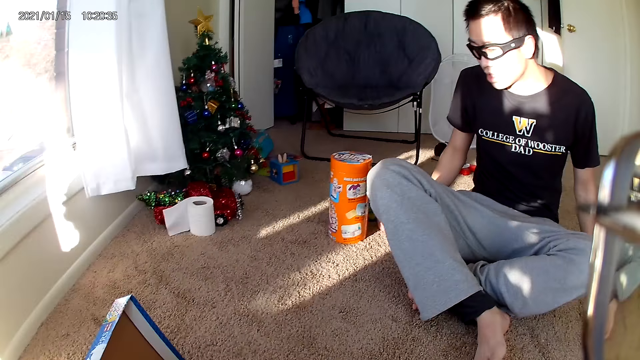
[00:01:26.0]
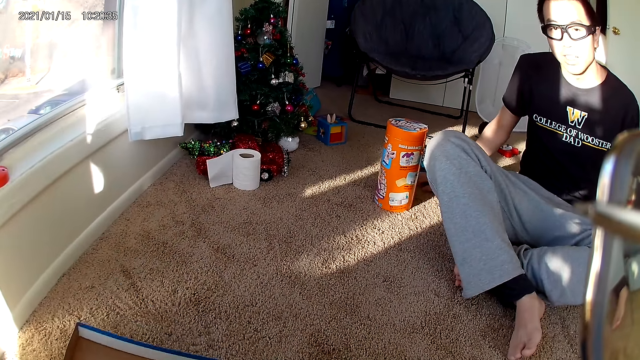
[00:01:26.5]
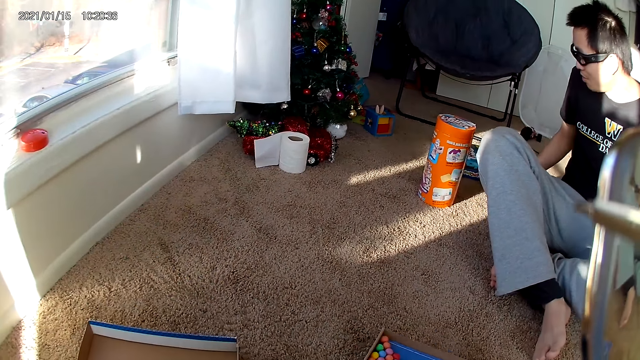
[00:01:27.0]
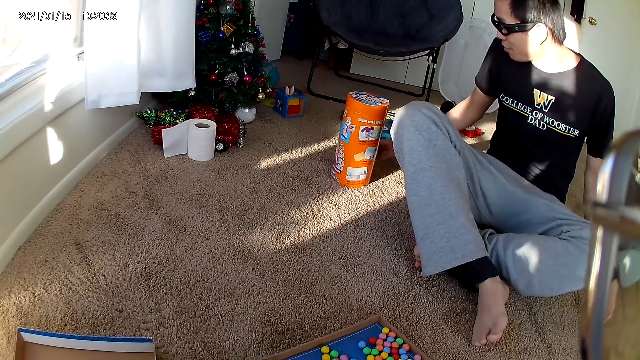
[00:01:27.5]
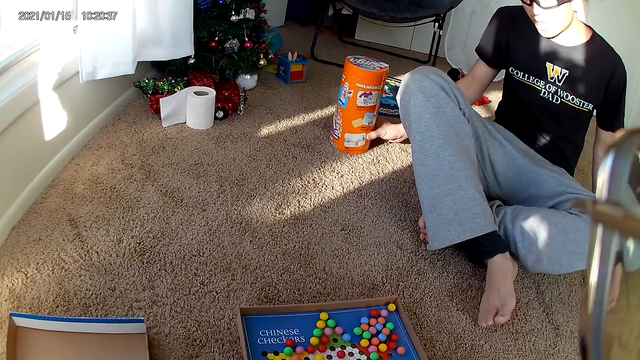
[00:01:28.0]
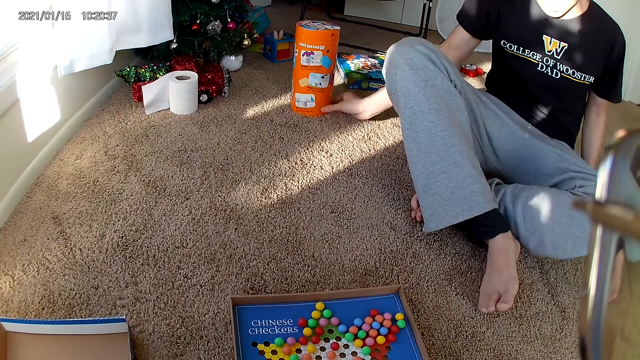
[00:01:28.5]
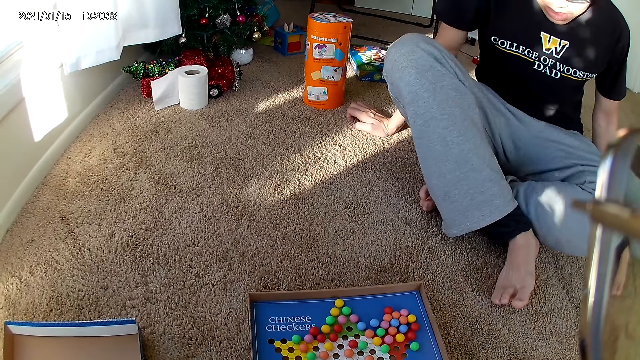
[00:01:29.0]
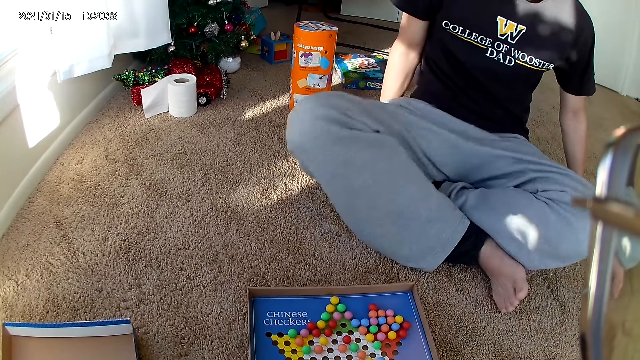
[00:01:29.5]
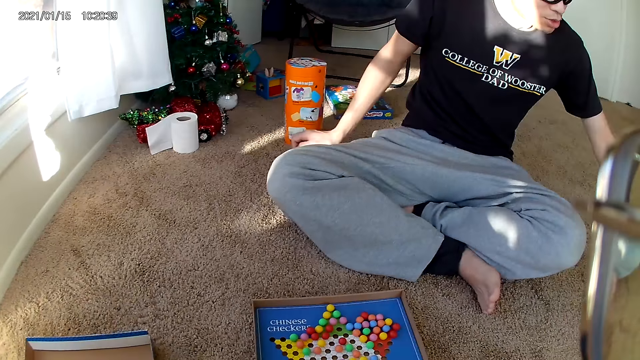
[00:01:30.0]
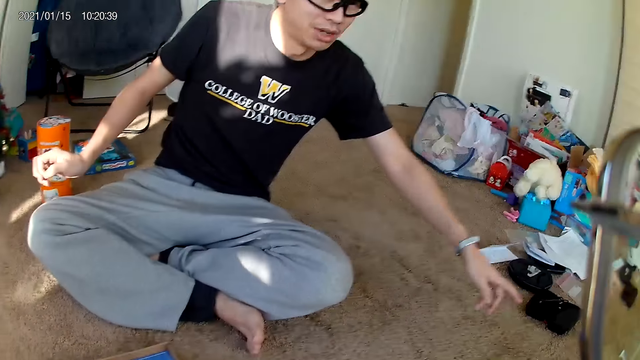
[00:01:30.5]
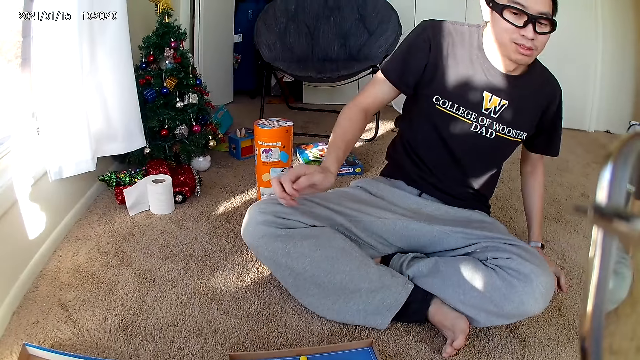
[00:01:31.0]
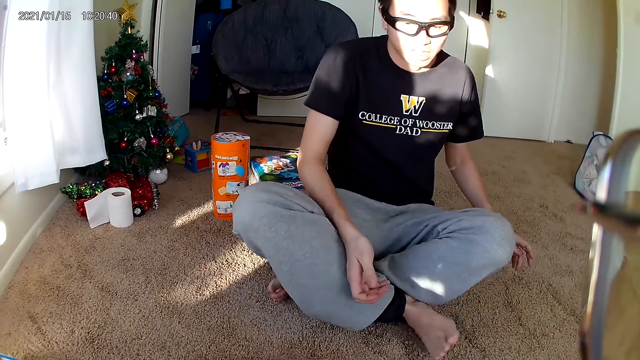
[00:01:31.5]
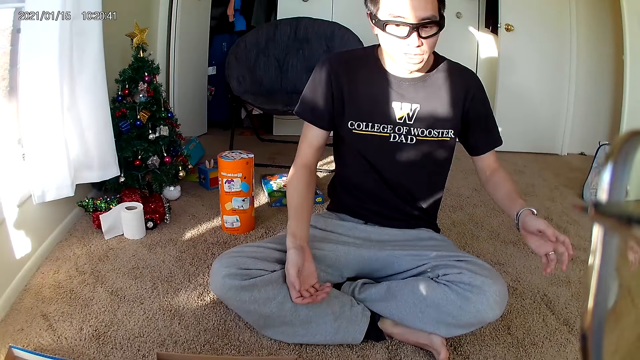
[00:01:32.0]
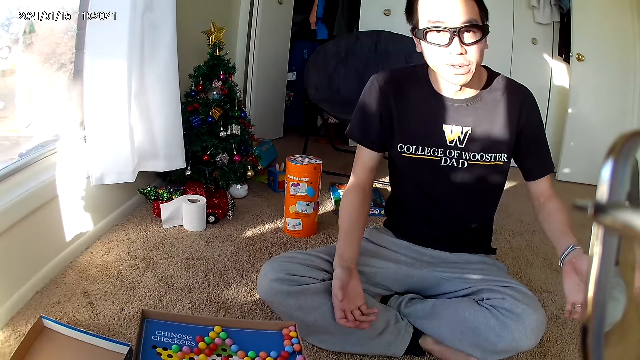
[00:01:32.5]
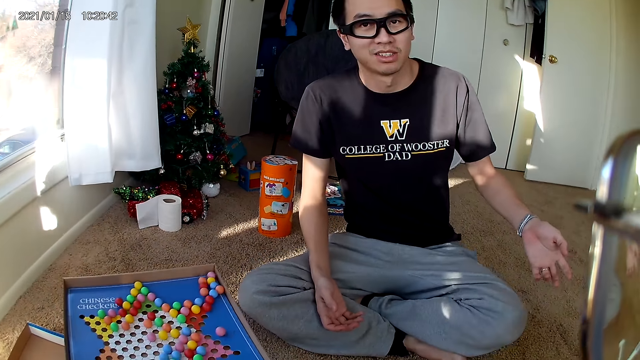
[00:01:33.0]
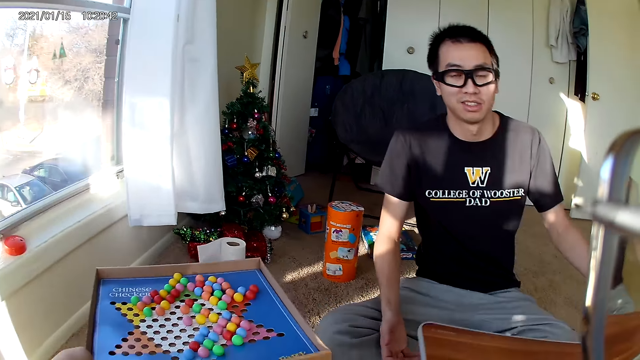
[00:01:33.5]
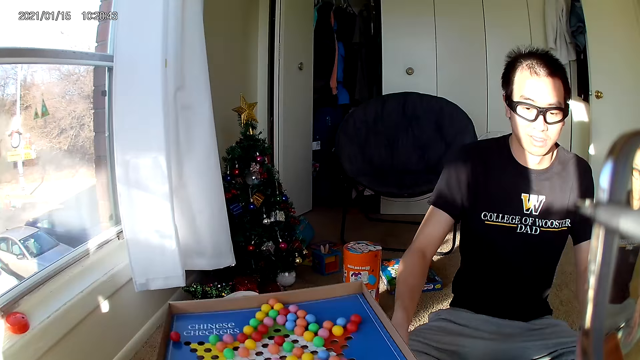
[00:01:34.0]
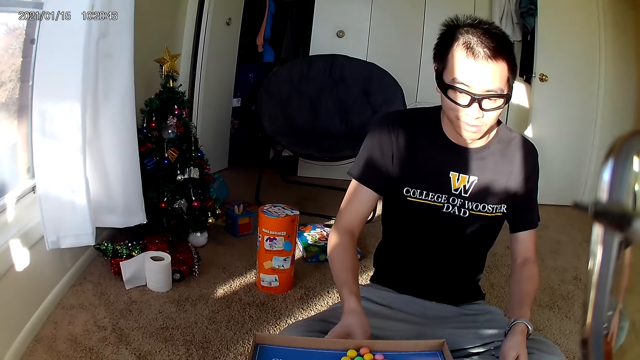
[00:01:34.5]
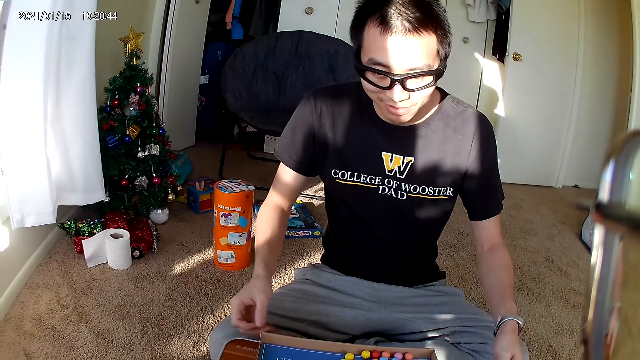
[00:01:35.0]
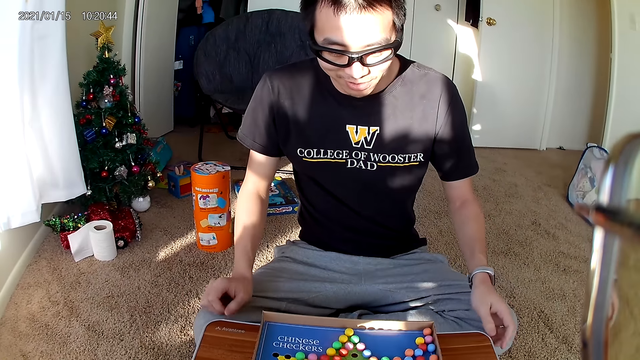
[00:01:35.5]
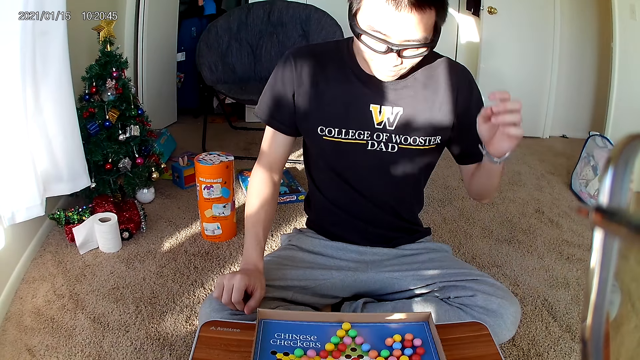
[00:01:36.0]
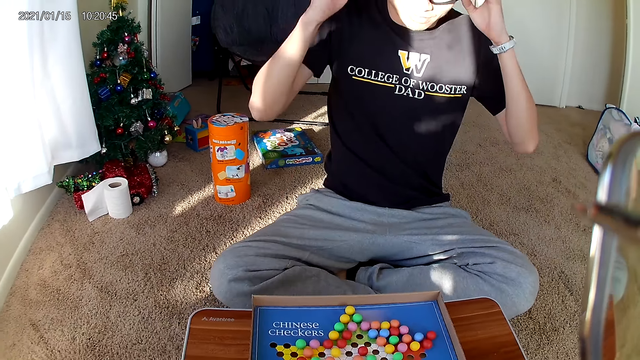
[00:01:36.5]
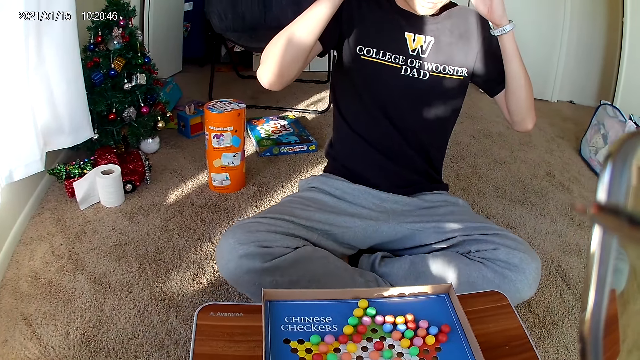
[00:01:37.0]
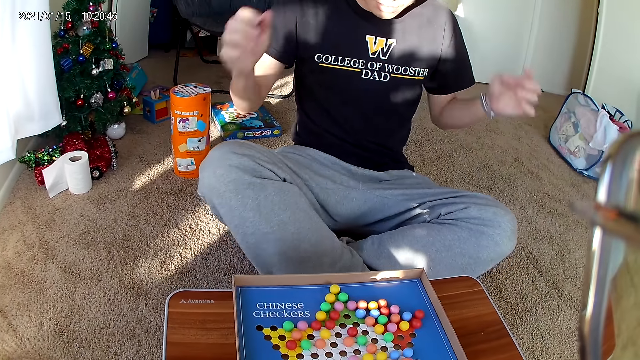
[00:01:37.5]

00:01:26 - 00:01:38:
A man moves a jenga block box. The camera wearer lifts the Chinese checker box. They put the carton on a wooden board.

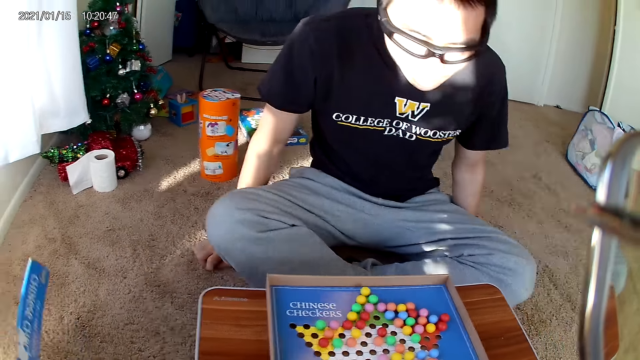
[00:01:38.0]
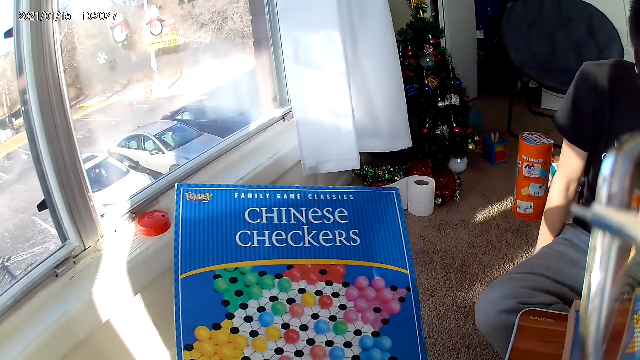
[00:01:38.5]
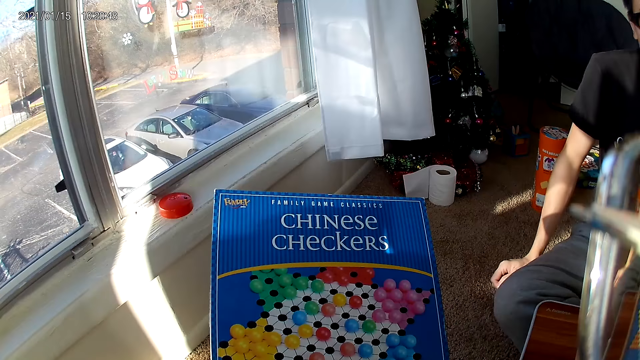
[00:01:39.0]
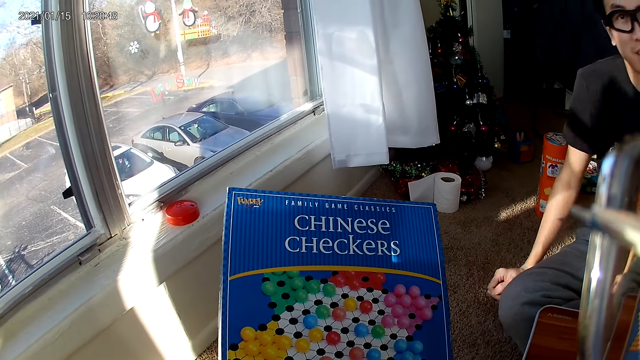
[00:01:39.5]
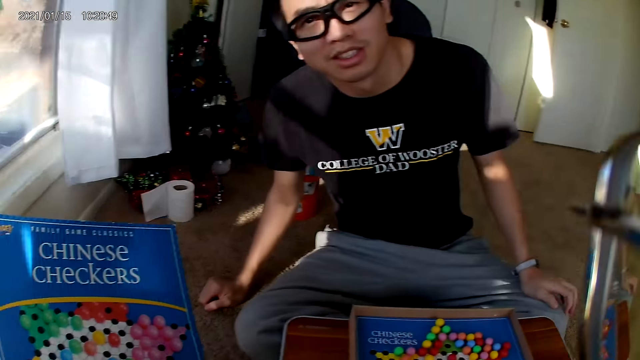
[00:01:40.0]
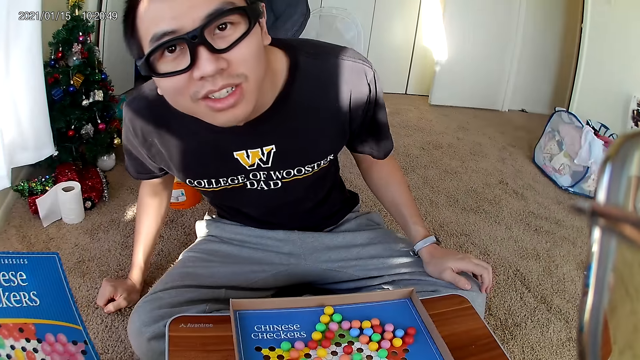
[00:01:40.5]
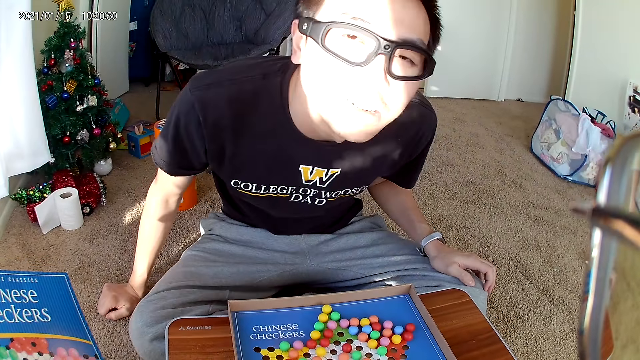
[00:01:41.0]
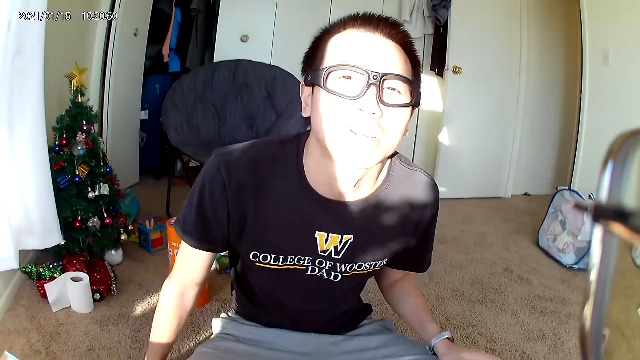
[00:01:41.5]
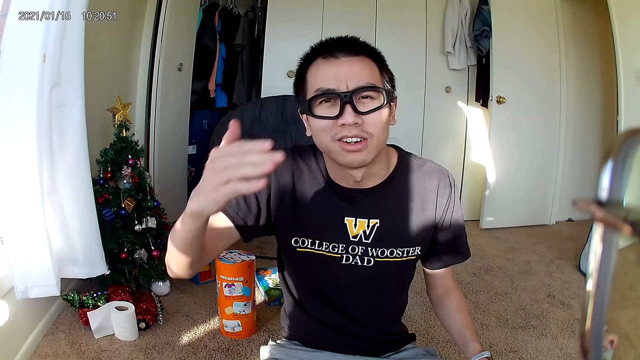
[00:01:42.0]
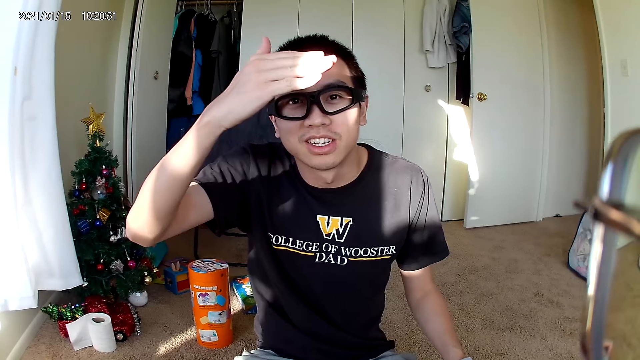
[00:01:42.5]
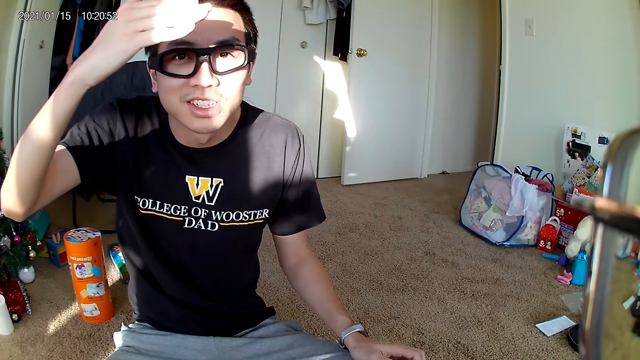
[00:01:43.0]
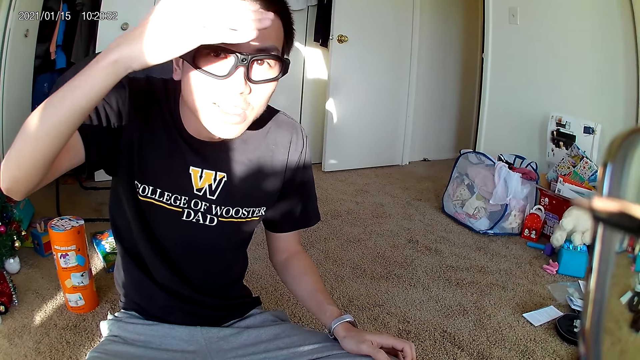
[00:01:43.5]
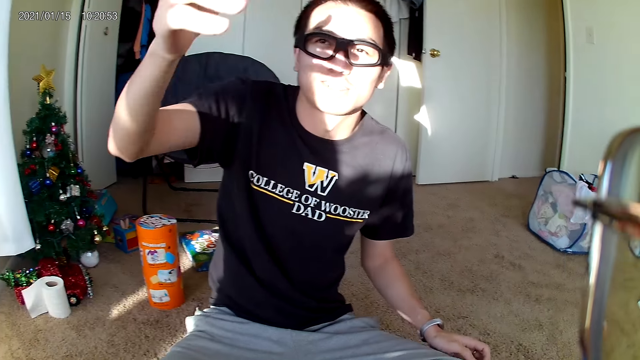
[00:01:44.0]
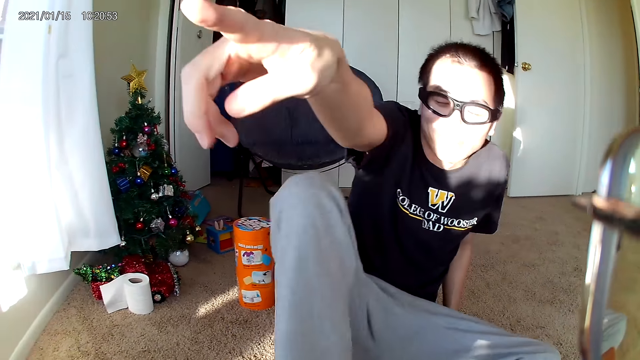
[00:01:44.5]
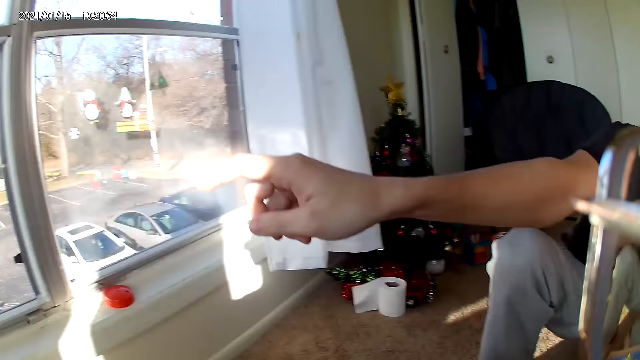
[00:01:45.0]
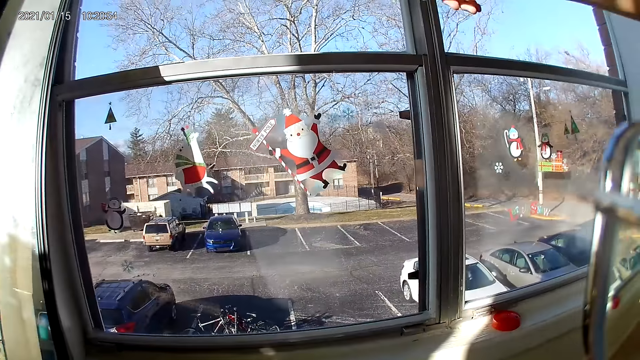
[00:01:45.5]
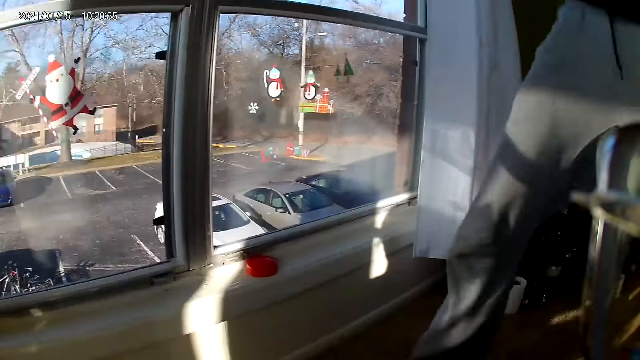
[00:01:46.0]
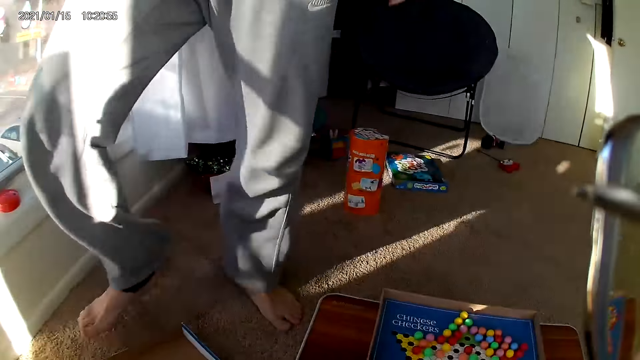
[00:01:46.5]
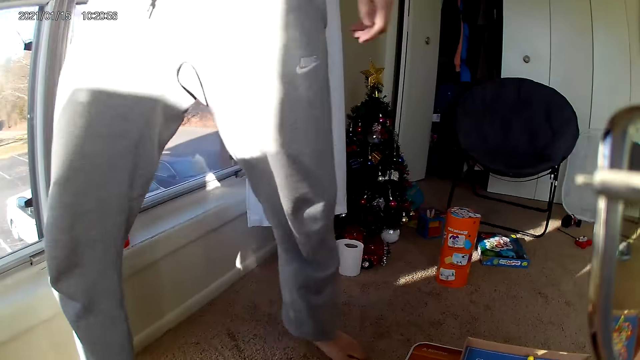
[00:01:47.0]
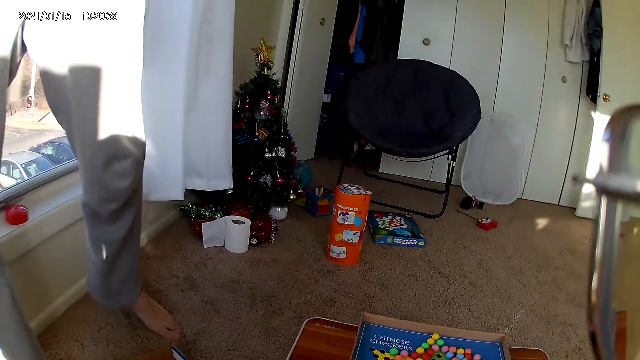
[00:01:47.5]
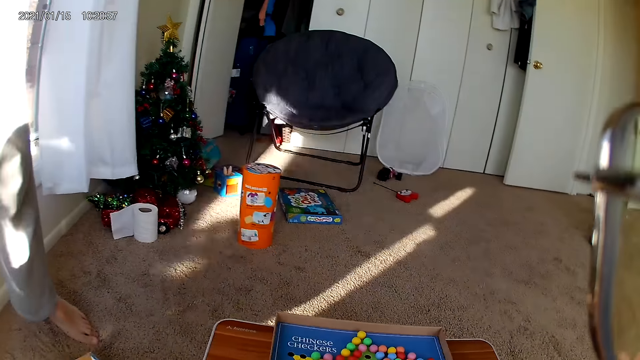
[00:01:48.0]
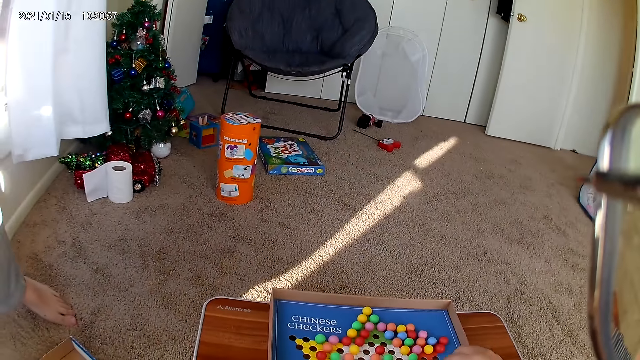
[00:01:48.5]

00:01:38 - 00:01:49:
The camera wearer lifts the Chinese checker box top cover. A man looks at the camera. The man points to the other side of the room. The camera wearer looks around the room. The man stands up and walks towards the window.
